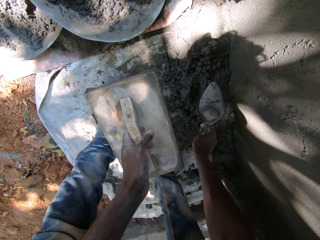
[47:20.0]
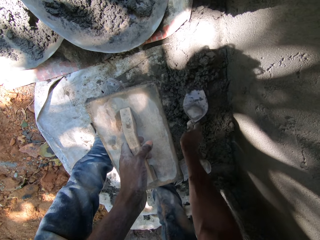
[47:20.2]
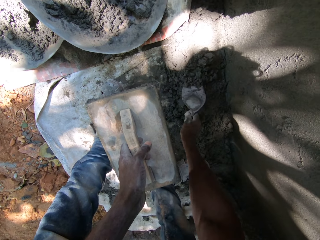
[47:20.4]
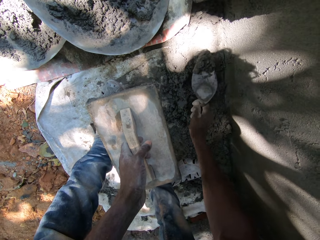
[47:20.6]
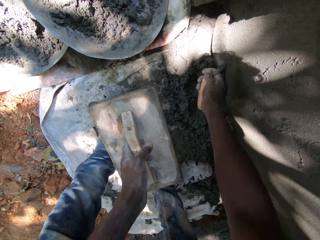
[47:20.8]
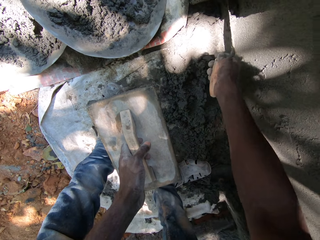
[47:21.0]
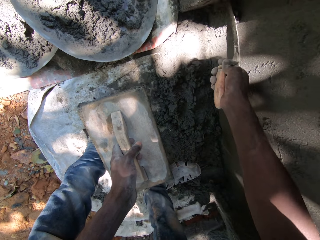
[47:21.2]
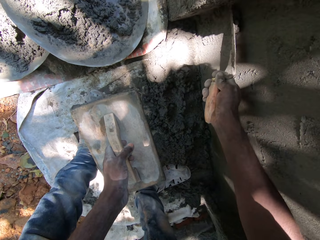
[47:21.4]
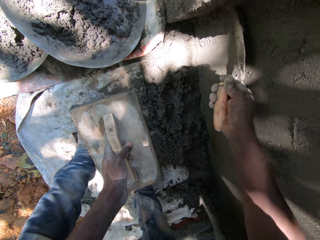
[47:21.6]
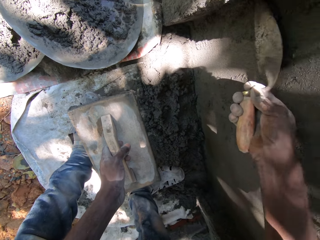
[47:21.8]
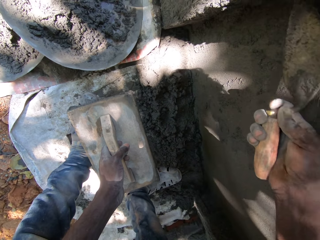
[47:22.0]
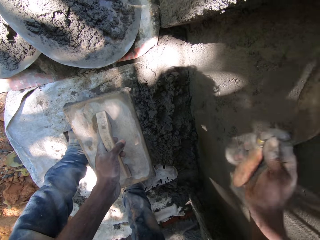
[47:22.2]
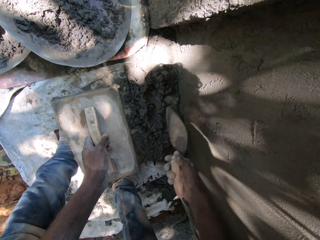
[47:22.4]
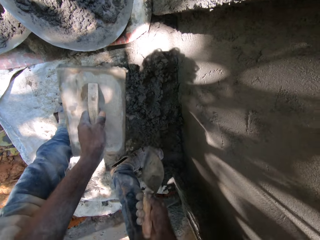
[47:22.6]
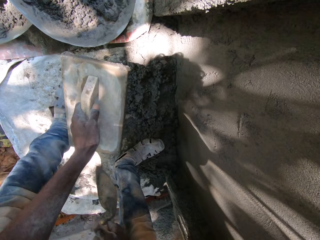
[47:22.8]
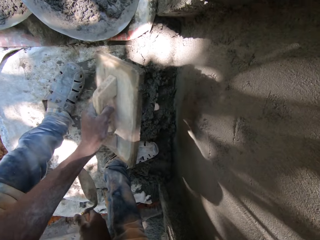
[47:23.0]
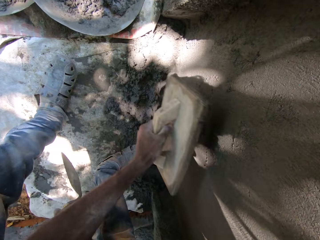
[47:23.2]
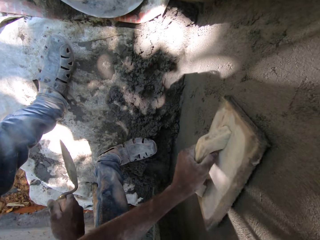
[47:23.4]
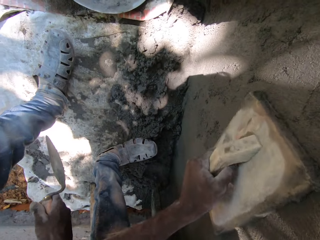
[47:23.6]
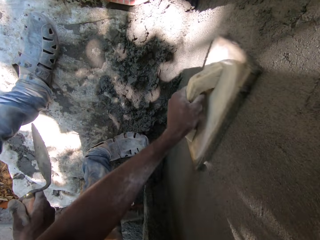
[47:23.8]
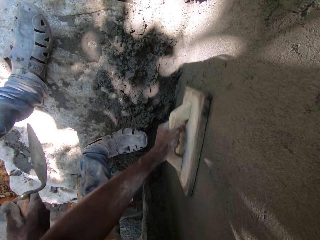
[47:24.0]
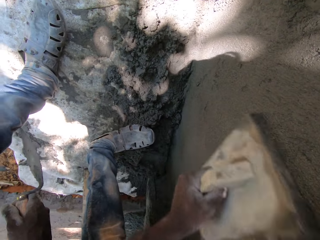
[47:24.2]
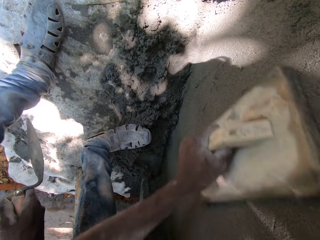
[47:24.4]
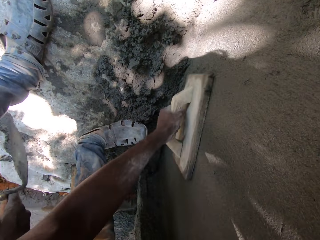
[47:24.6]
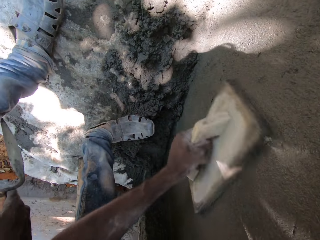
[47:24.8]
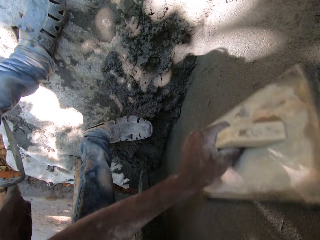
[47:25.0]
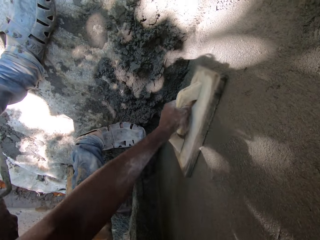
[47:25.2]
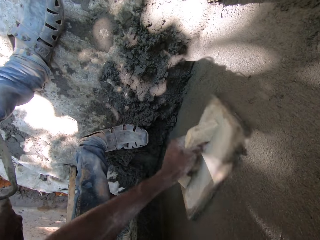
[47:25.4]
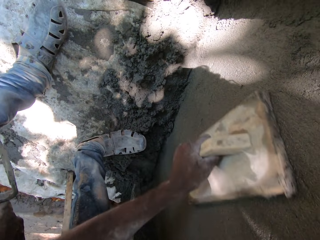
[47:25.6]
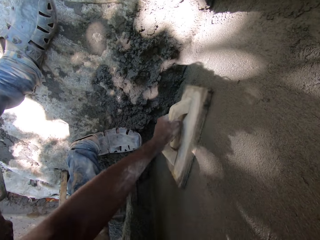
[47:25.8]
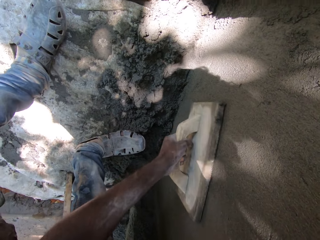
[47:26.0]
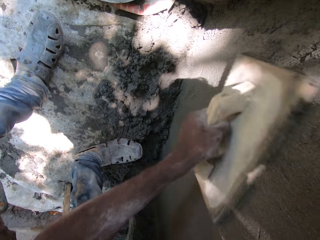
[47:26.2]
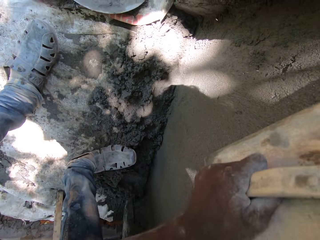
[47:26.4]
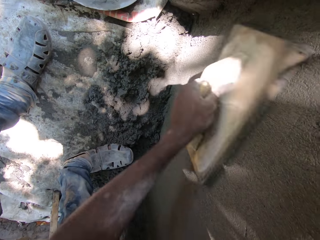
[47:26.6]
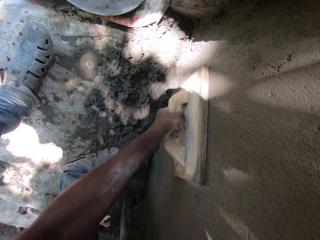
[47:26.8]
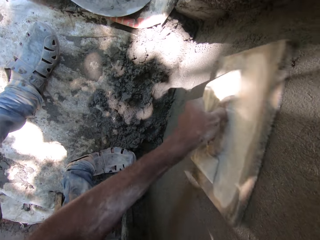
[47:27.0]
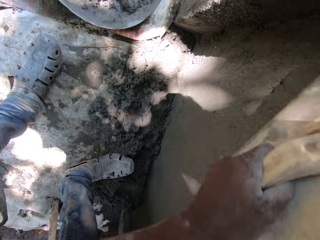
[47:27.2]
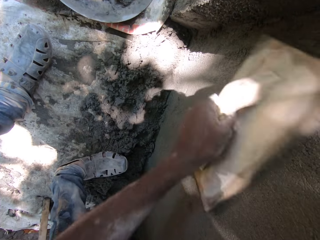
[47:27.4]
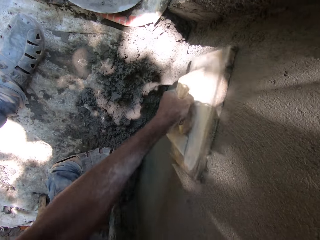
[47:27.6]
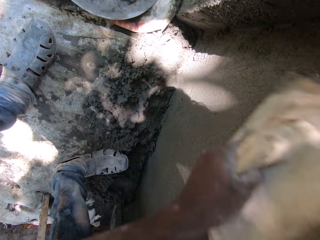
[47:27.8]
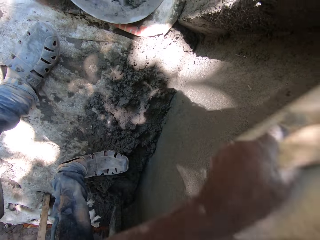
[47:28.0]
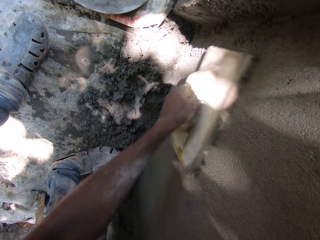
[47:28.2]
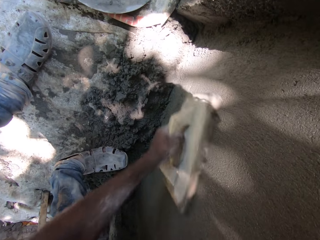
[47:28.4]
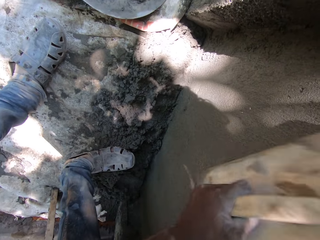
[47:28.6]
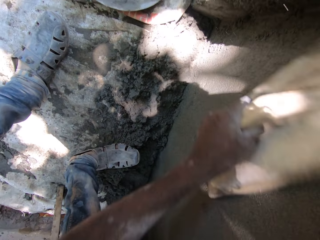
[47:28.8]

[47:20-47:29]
The camera wearer picks cement from the ground with the trowel in his right hand. He applies the cement on the plastered wall with the trowel in his right hand. He smoothens the wall with the trowel or wooden float in his left hand.

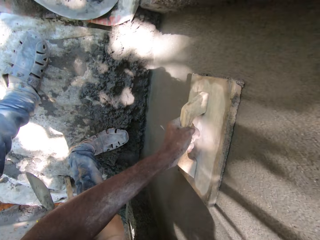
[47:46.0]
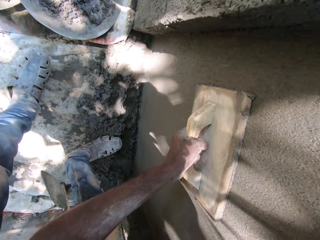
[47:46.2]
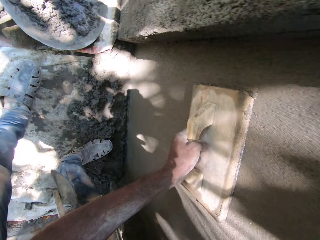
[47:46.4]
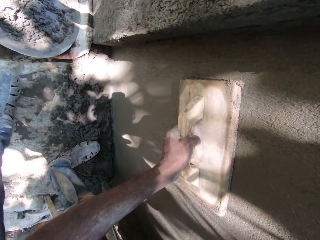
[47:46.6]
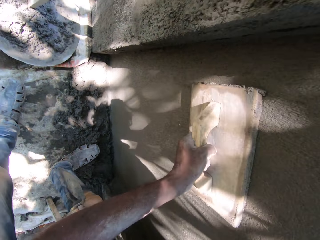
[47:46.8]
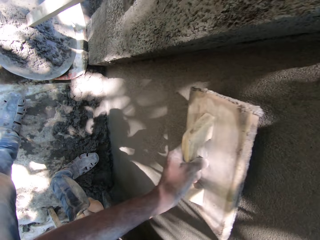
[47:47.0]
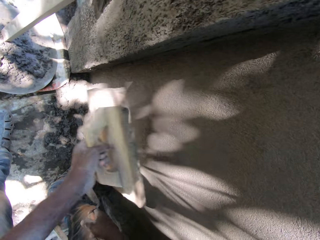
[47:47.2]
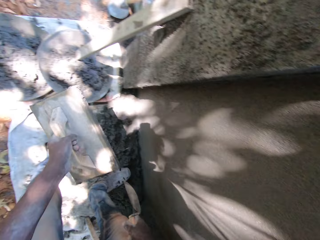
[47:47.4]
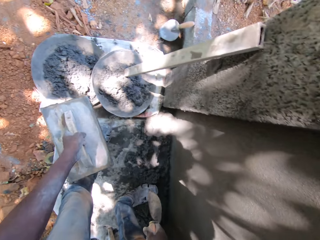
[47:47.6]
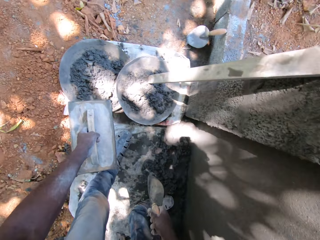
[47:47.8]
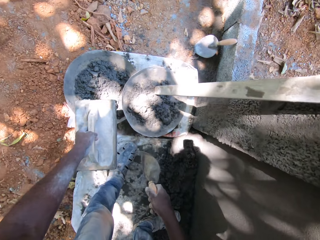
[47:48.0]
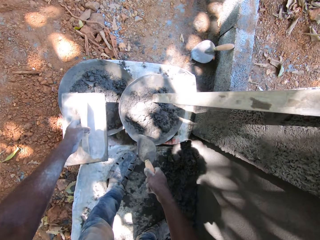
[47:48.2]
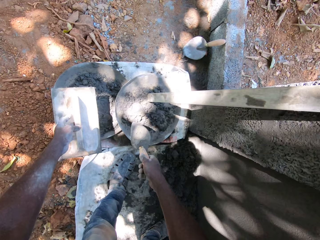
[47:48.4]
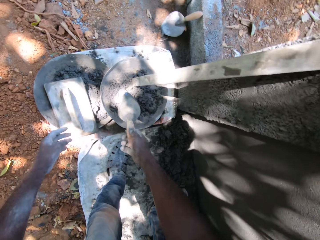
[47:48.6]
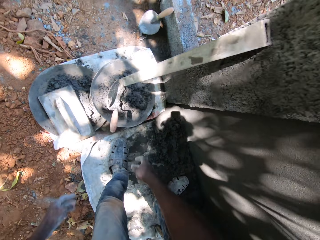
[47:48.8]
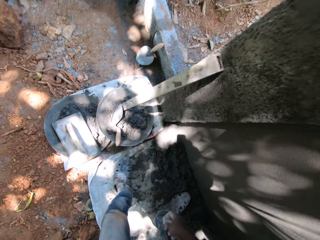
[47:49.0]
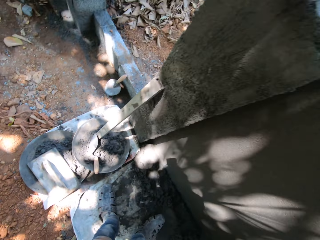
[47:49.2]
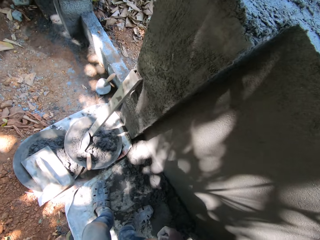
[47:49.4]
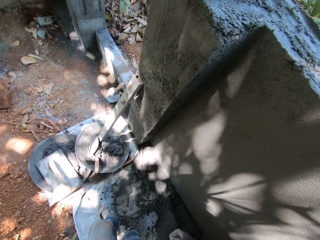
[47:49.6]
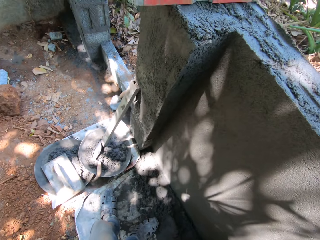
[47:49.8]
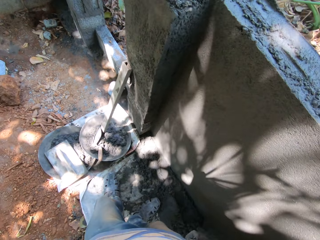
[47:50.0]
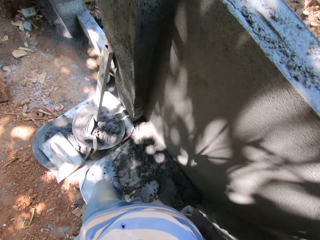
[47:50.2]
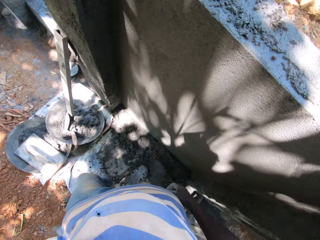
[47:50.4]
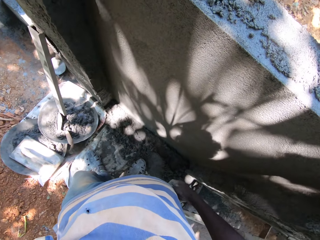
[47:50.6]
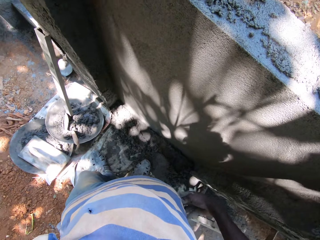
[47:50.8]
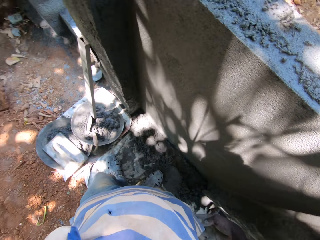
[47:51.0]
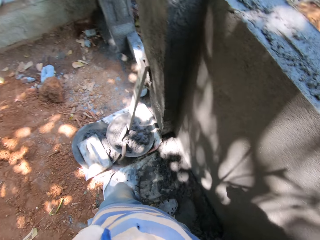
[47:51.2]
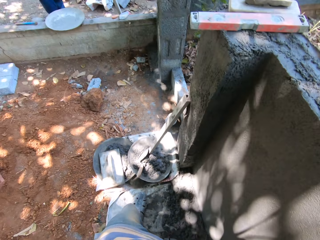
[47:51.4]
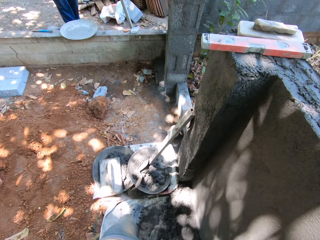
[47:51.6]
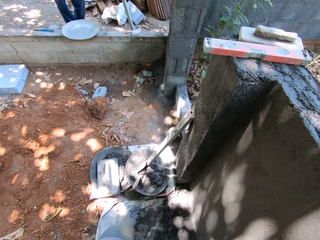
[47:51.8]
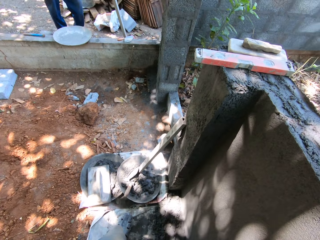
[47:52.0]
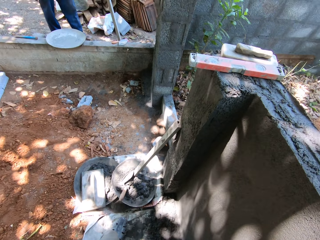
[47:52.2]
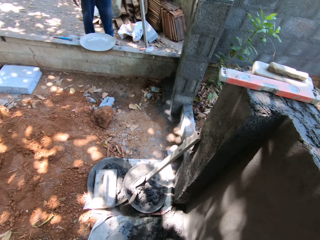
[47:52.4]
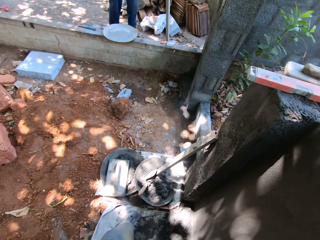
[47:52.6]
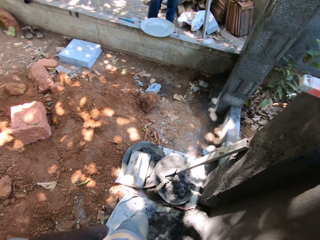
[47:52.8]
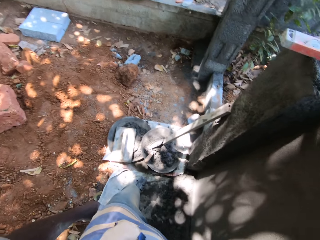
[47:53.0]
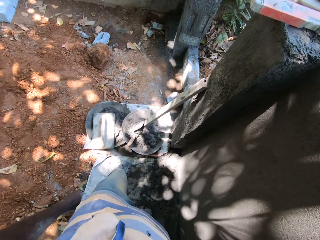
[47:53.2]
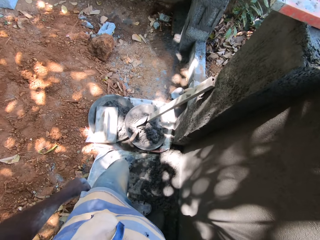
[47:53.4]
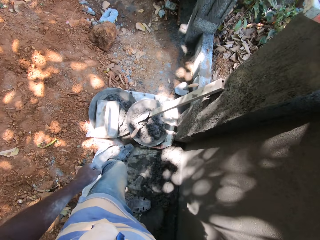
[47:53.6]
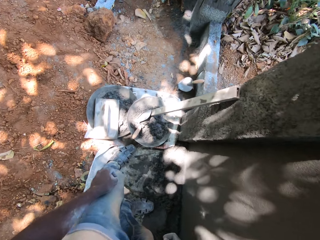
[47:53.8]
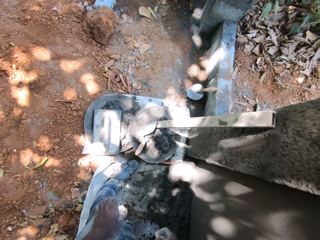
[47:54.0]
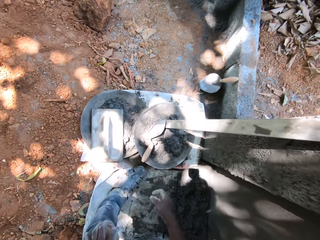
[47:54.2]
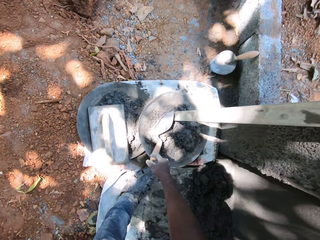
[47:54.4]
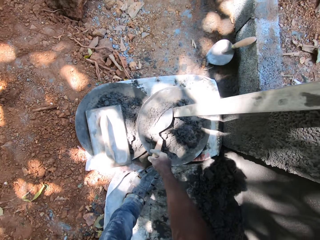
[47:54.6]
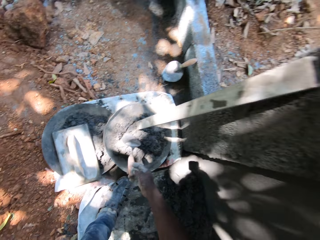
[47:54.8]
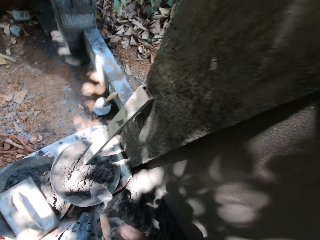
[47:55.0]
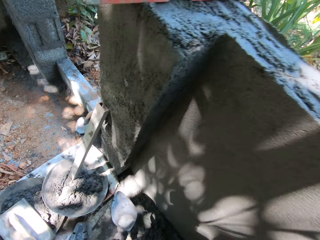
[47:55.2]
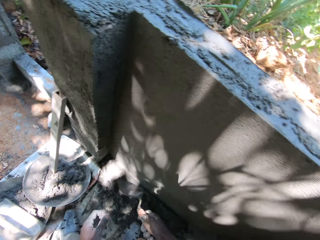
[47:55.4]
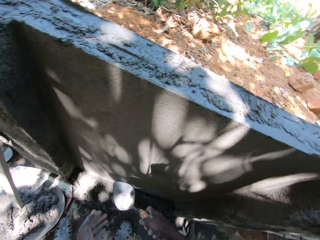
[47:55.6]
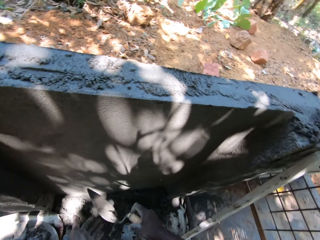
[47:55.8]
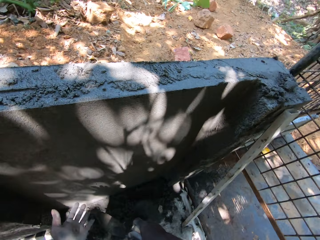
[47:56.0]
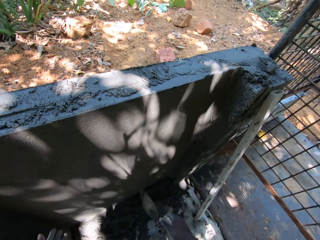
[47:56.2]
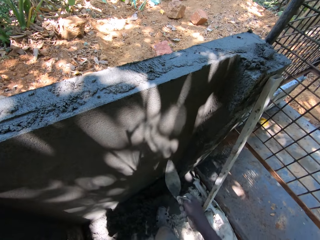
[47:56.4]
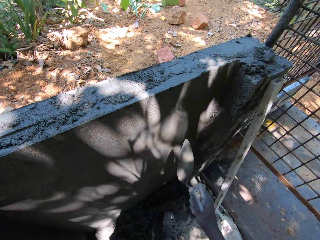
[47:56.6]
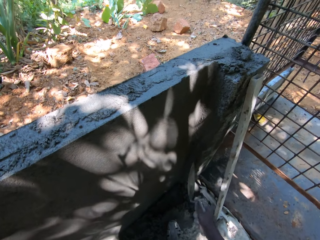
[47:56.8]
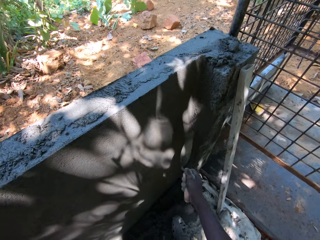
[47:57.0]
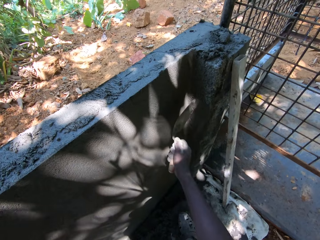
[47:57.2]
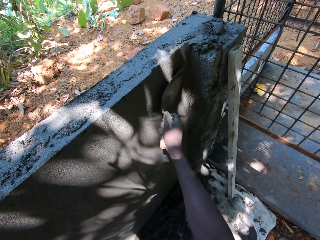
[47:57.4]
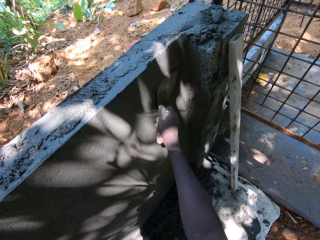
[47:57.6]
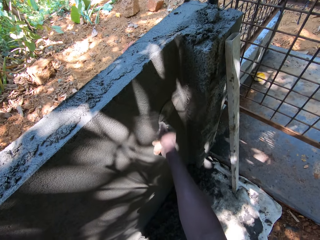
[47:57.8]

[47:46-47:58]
The camera wearer drops the trowel on a tray with his right hand. He drops the trowel or wooden float on the tray with his left hand. He looks around. He picks the trowel from the tray with his right hand. He smoothens the wall with the trowel in his right hand.
